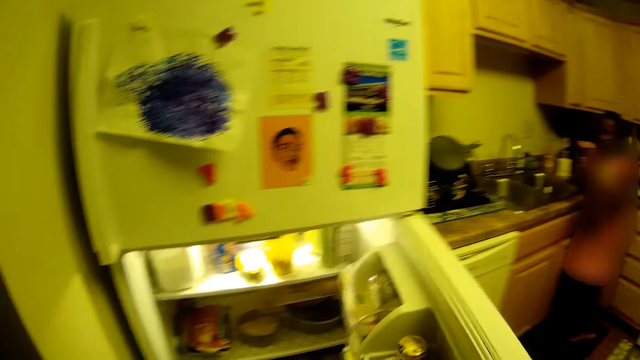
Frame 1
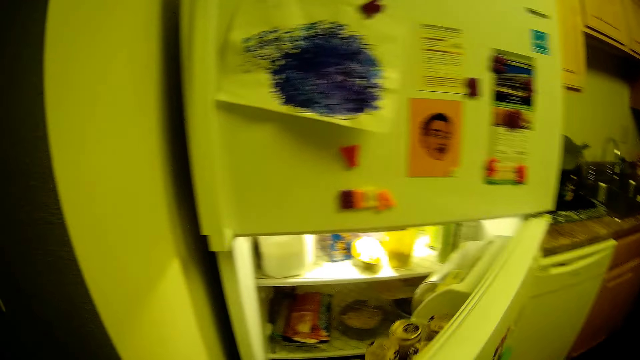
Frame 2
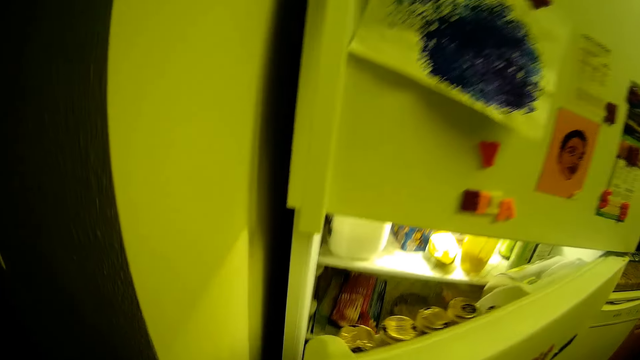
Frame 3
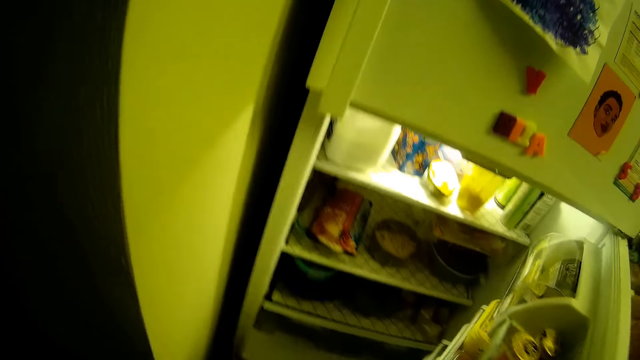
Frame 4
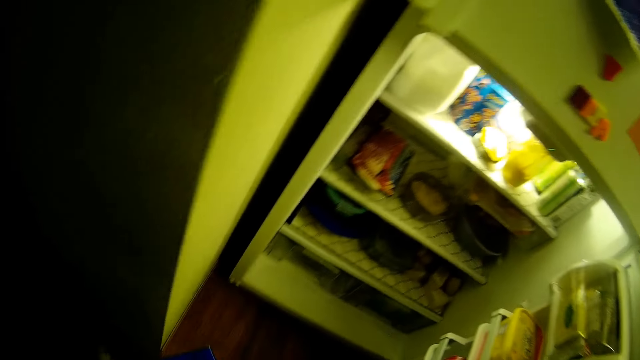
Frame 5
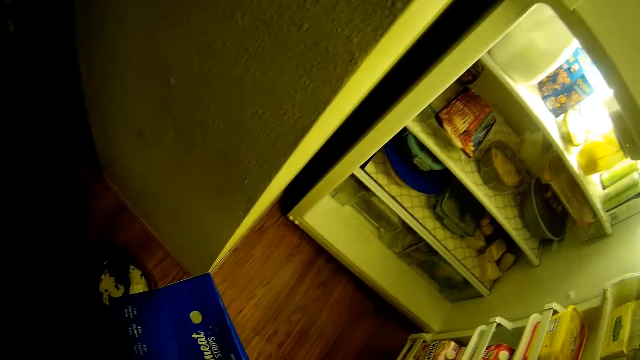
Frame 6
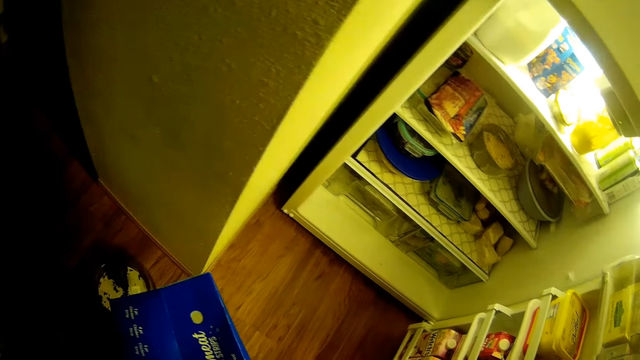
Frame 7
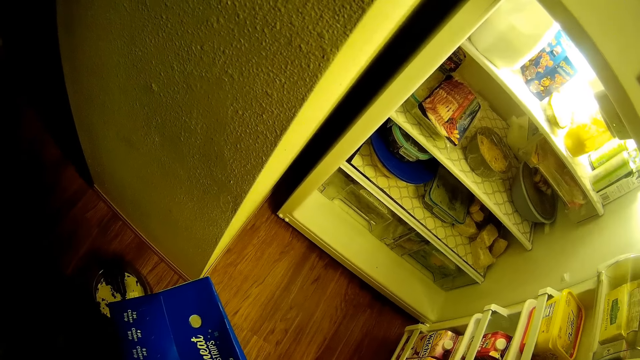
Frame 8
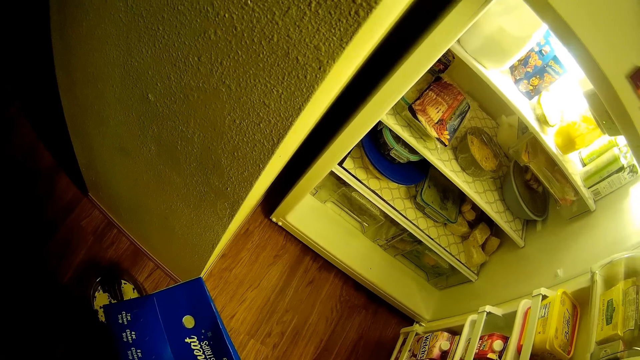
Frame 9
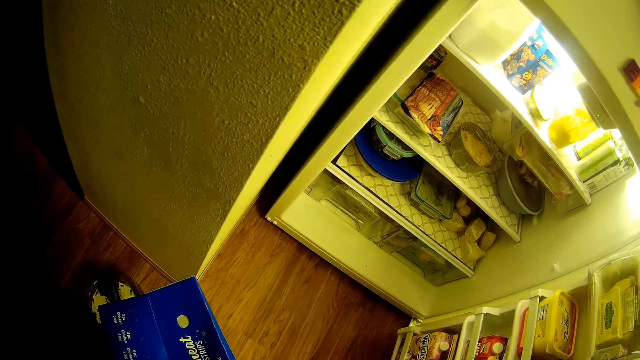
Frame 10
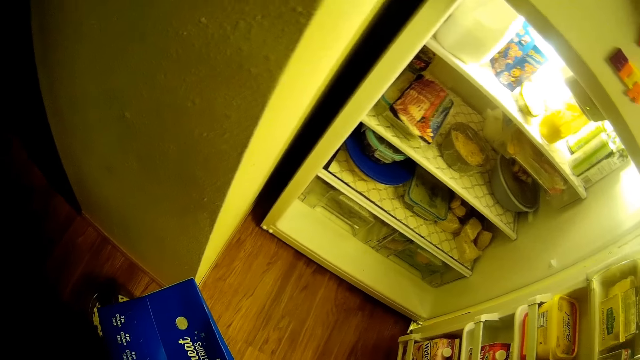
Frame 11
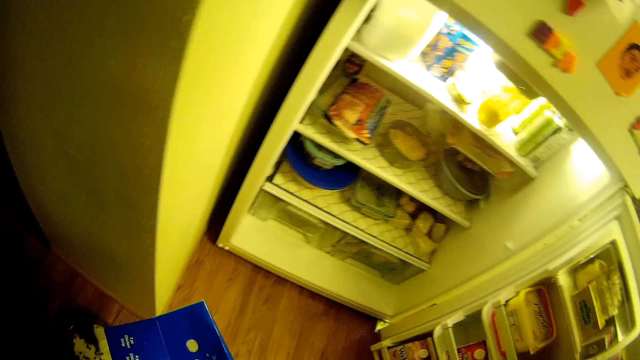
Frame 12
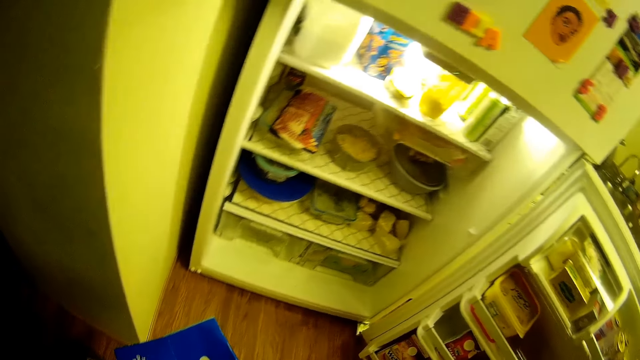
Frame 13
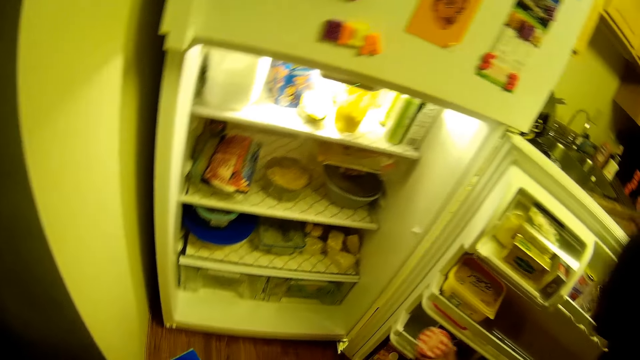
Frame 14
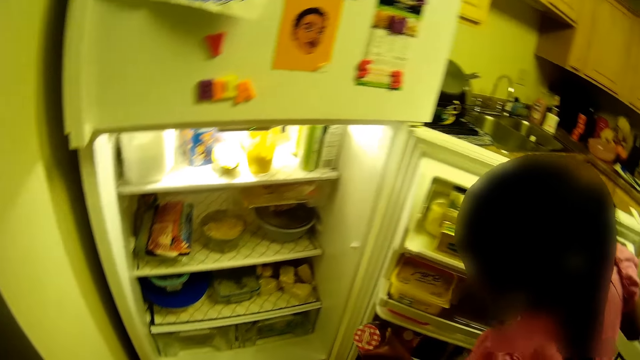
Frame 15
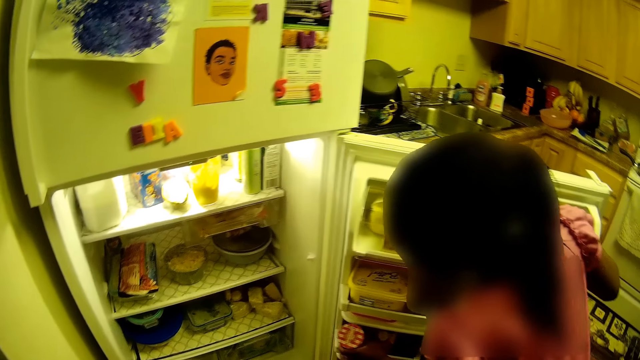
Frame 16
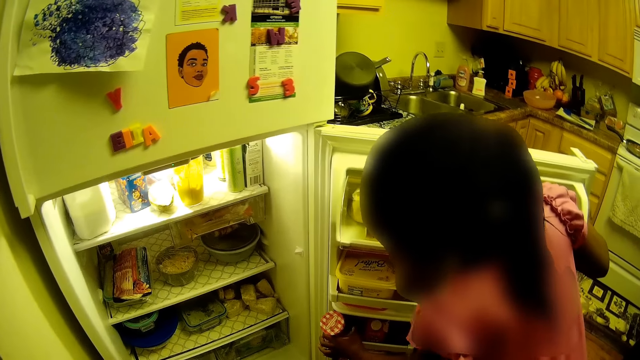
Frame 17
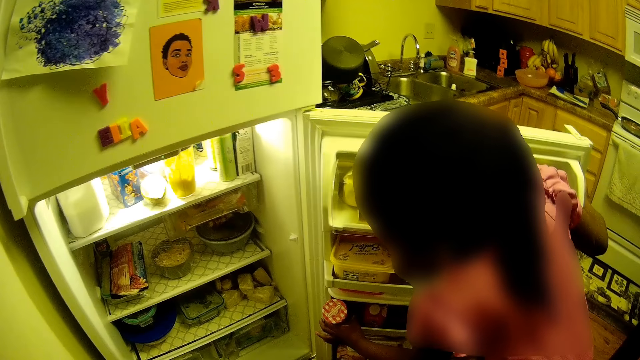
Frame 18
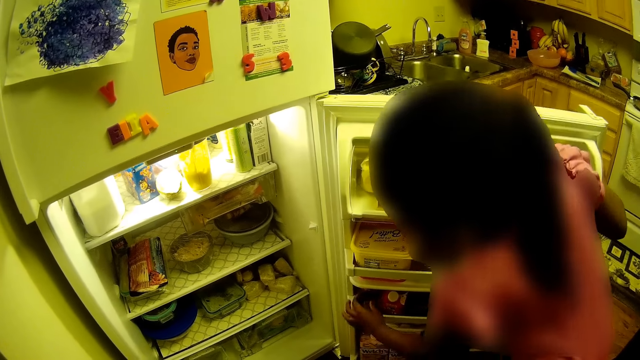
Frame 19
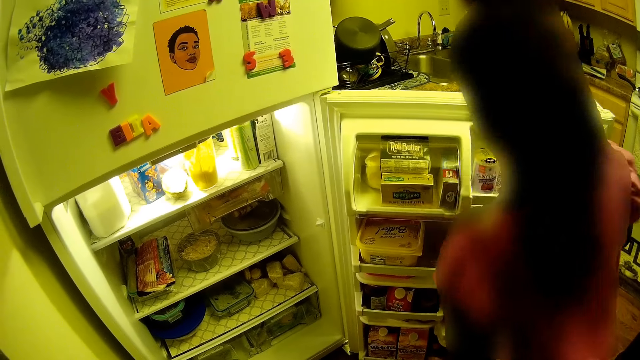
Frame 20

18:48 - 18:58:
The camera wearer touches the refrigerator door with her right hand. The child picks up a jar of jam from the kitchen cabinet. The child places the jar of jam in one of the shelves of the refrigerator's door with her left hand.

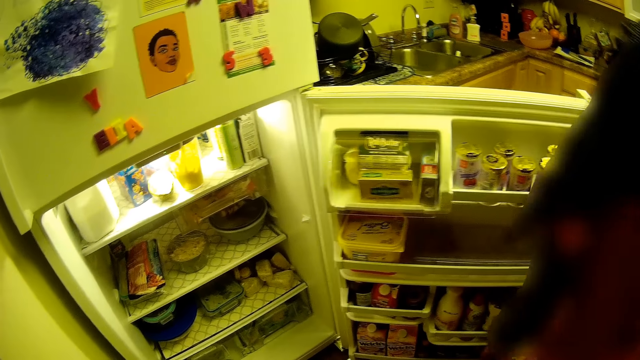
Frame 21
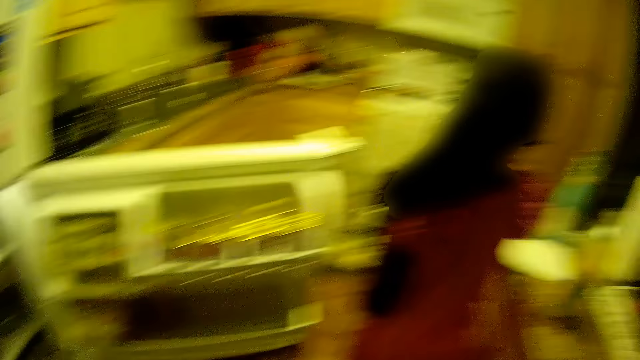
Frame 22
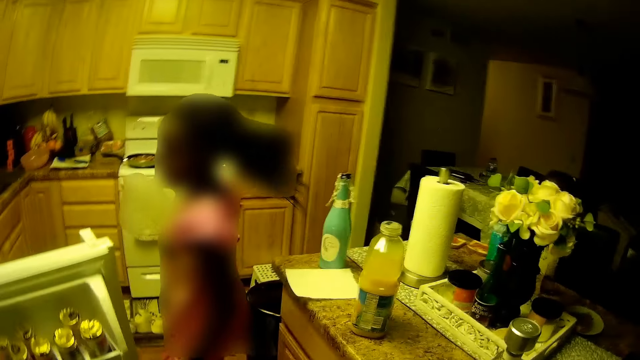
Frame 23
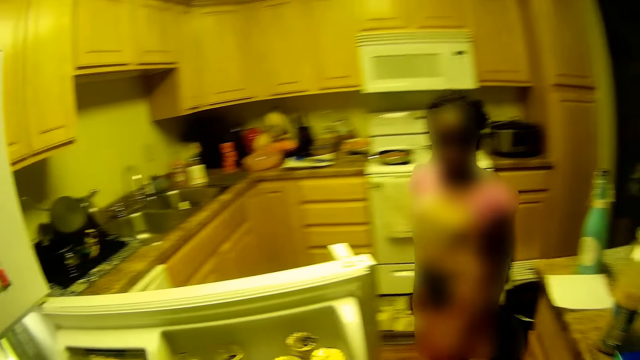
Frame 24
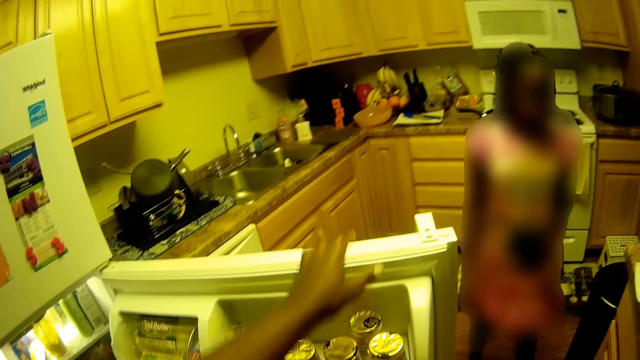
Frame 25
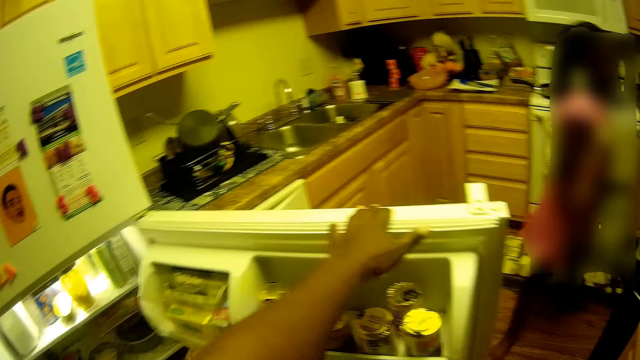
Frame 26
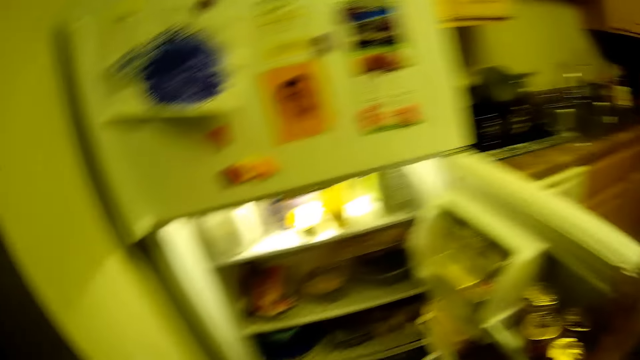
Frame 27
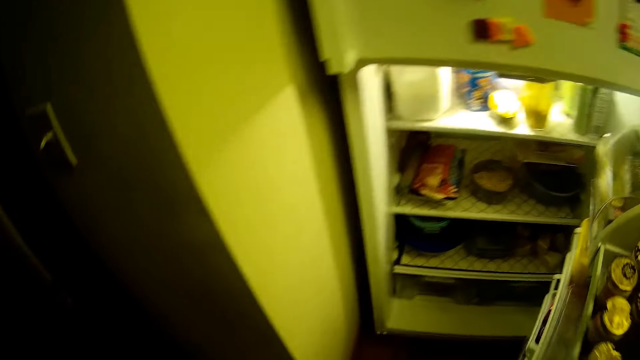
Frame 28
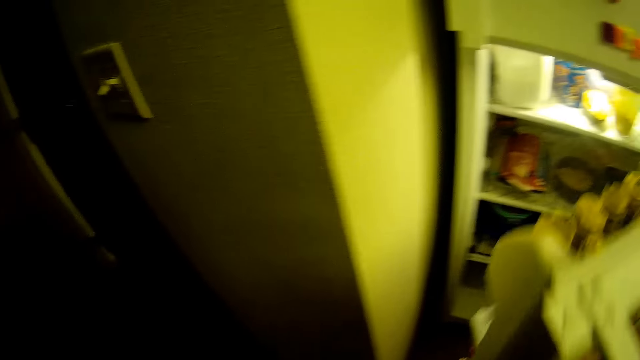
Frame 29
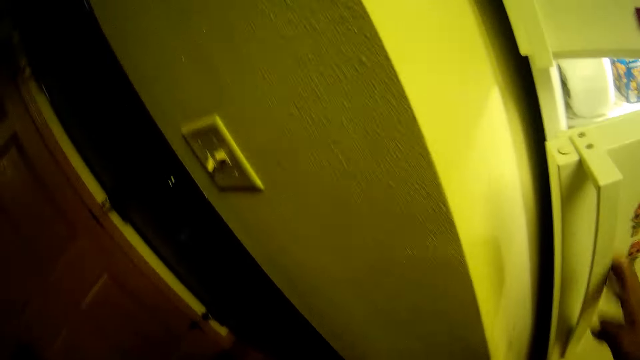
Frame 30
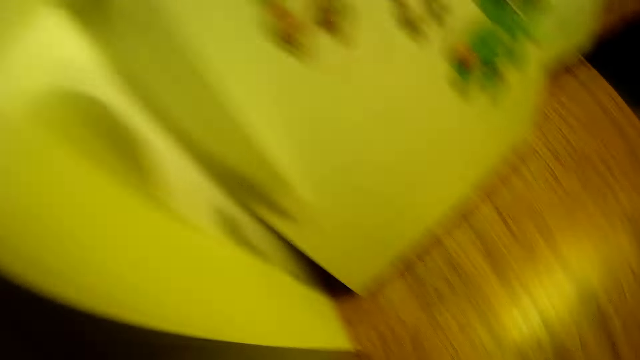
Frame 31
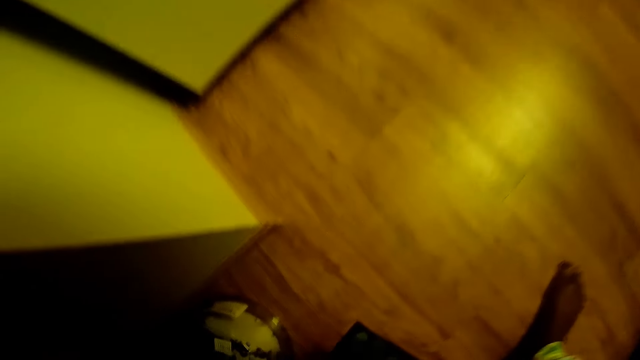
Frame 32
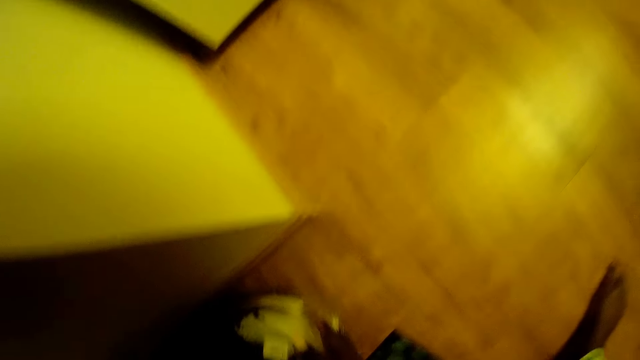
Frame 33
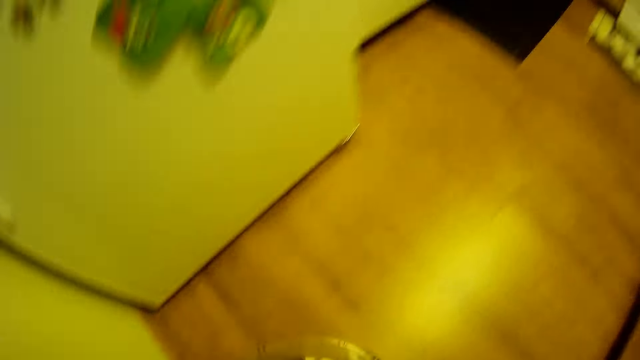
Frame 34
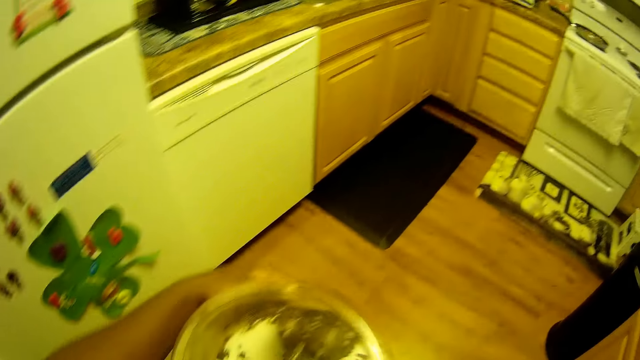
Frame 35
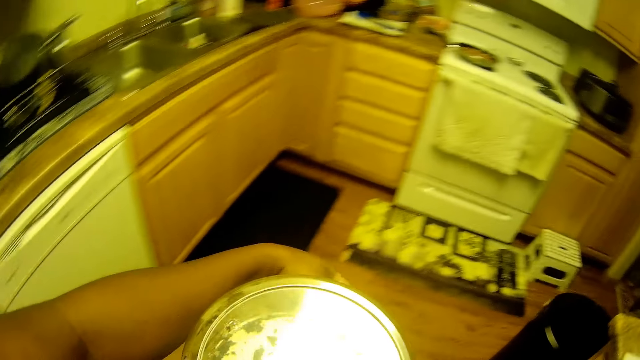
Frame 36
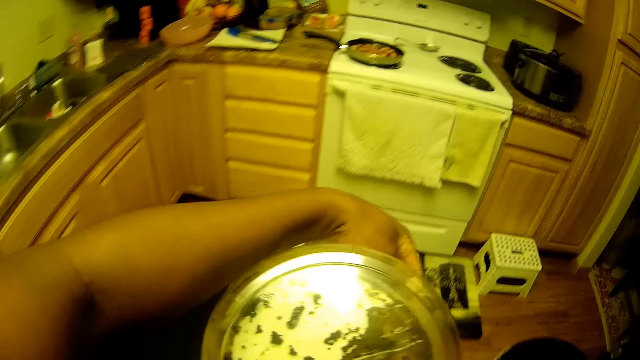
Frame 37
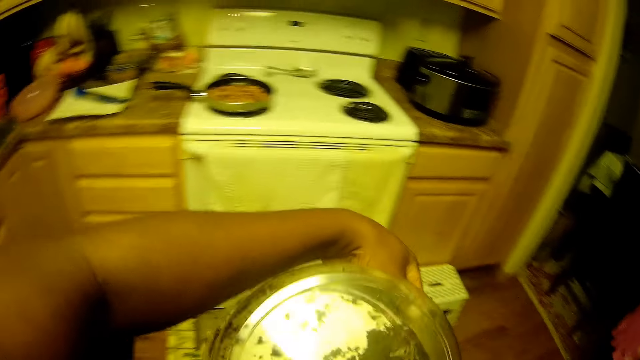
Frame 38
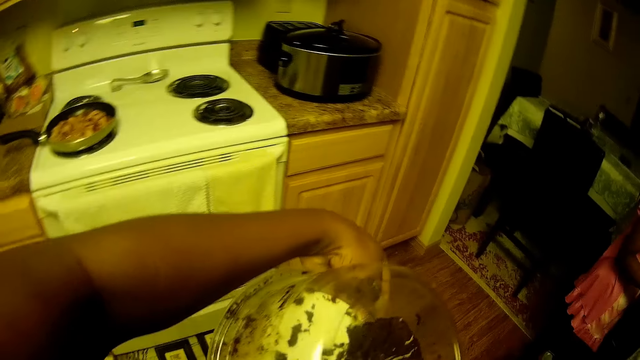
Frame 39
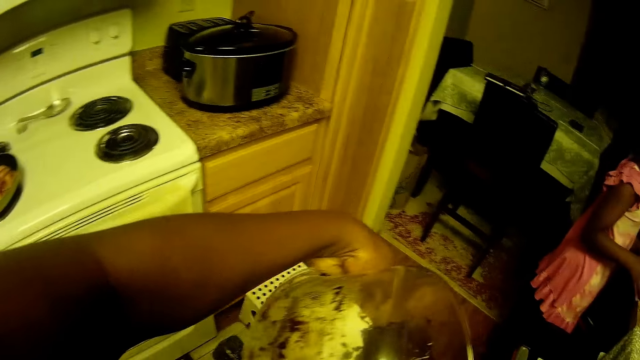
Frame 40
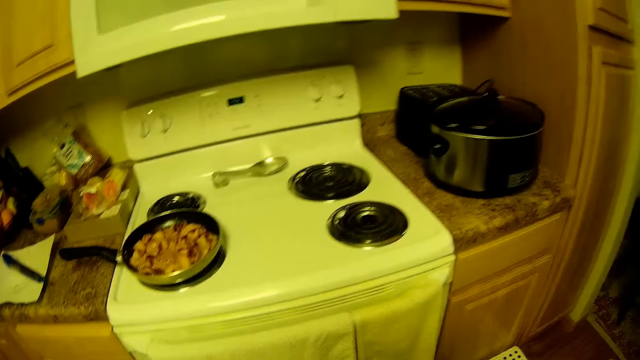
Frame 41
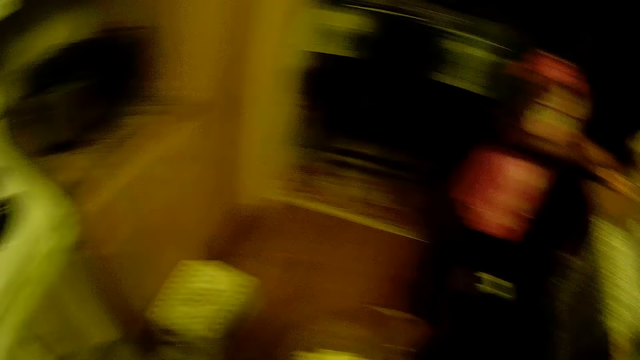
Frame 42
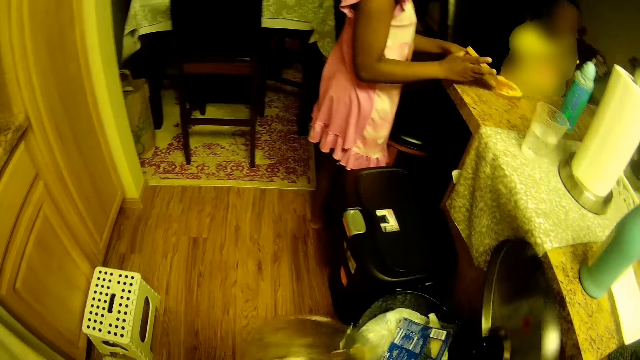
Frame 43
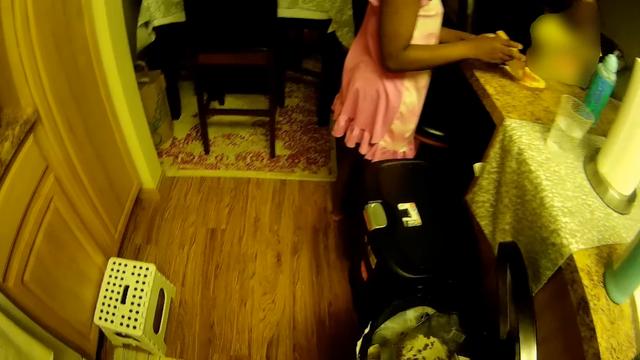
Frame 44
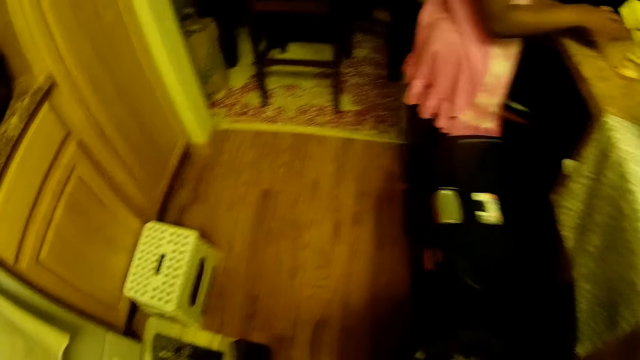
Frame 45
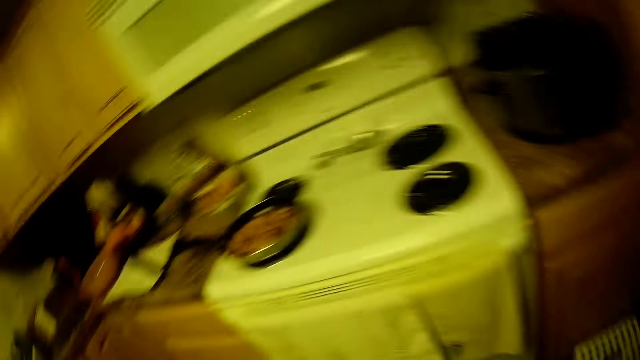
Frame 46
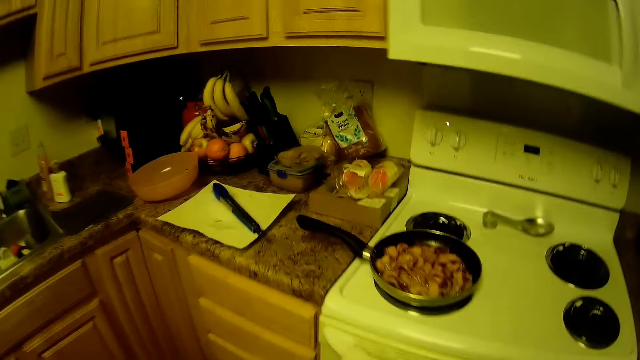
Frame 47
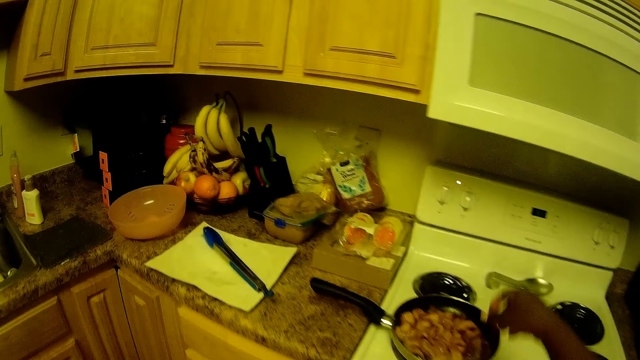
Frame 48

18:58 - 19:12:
The child walks away from the refrigerator's door. The camera wearer closes the refrigerator door with her left hand. She picks up the pot lid. She picks up the pack of cake with both hands. She walks towards the dining table. The child holds two slices of bread with both hands. The camera wearer closes the pot using the lid. She opens a trash can beside the dining table with her right hand. She throws the pack of chocolate cake into the trash can.
